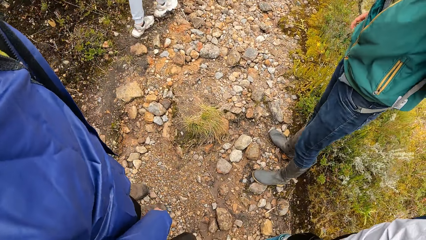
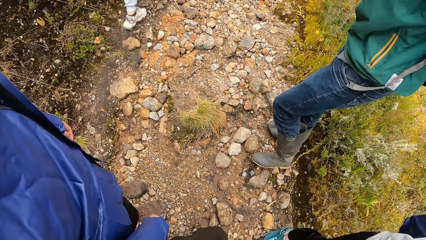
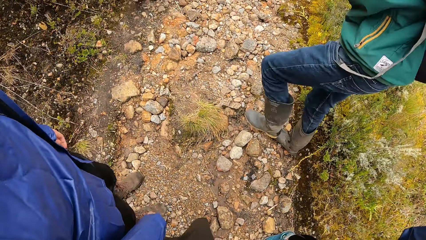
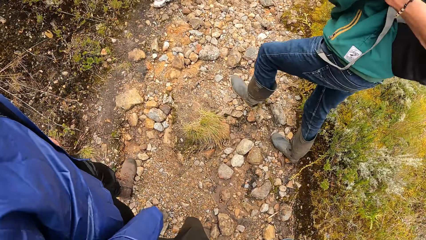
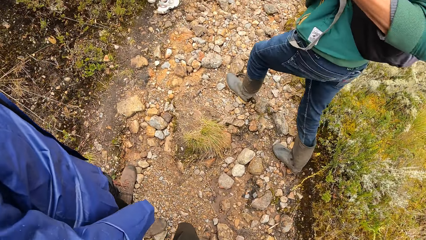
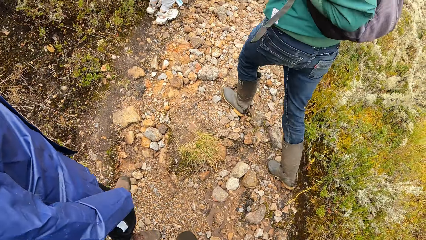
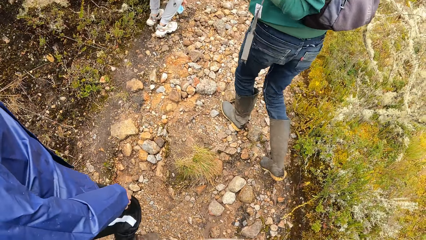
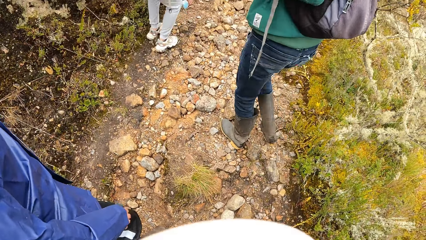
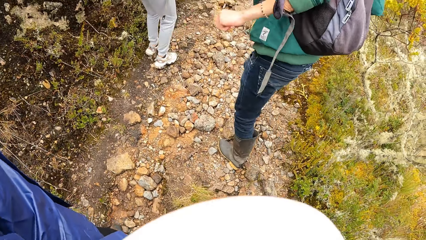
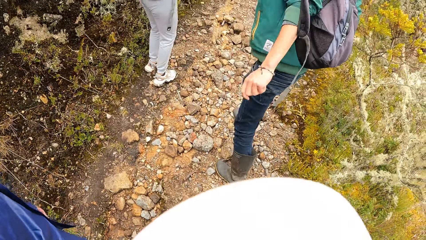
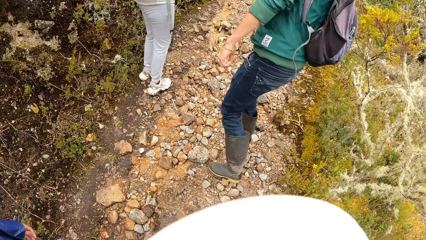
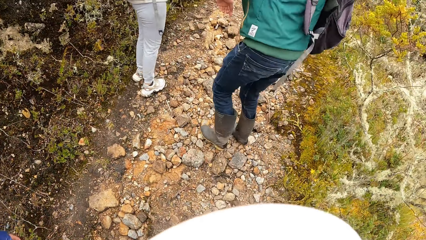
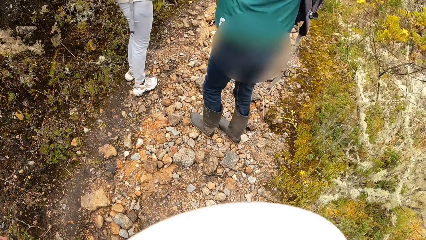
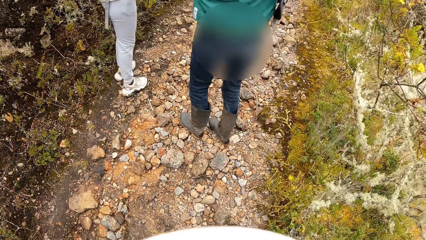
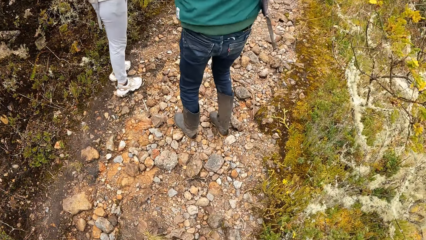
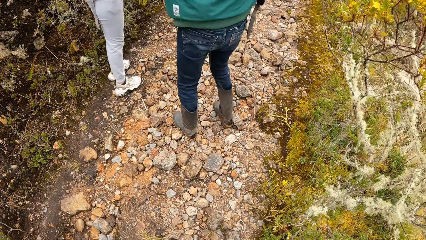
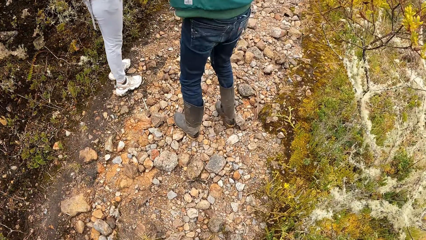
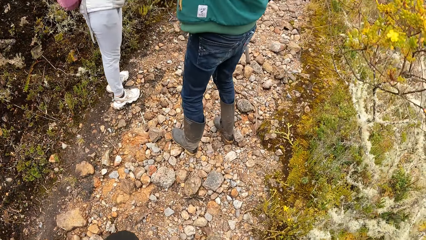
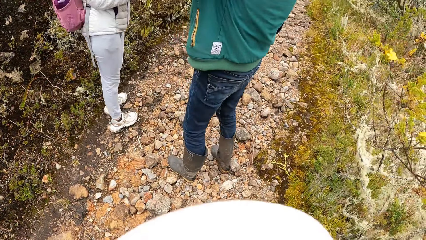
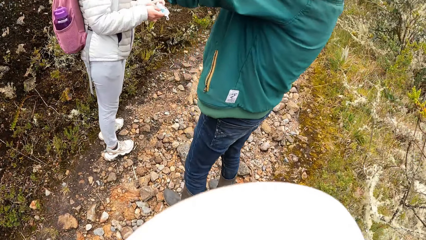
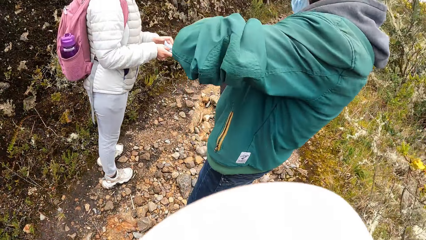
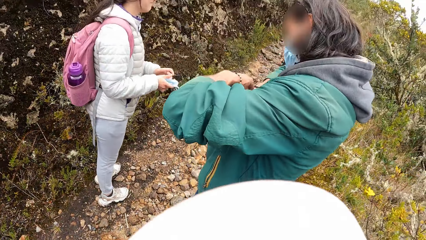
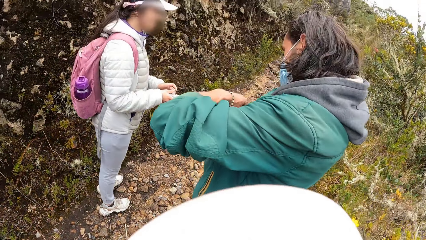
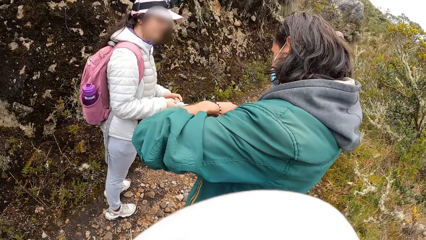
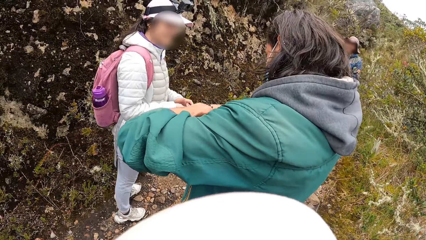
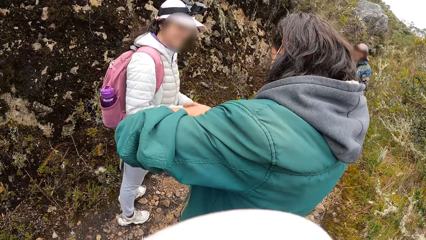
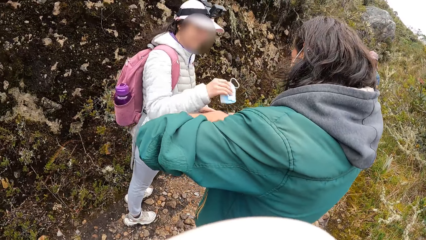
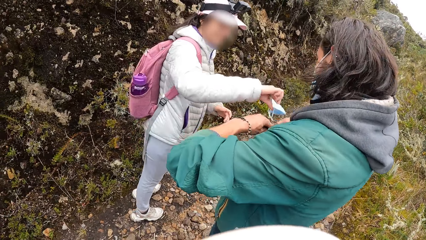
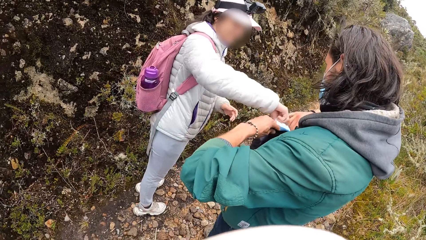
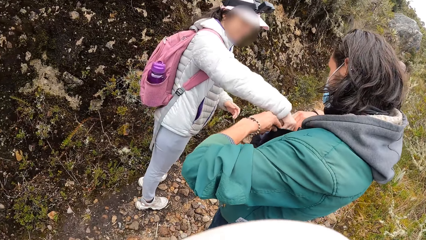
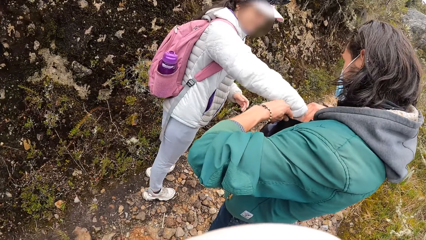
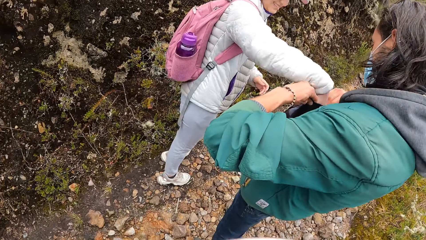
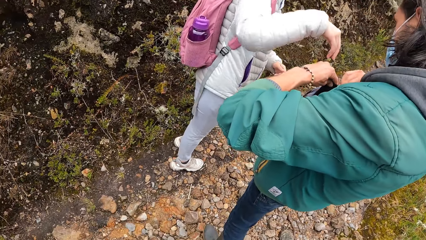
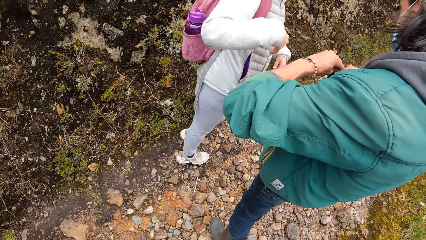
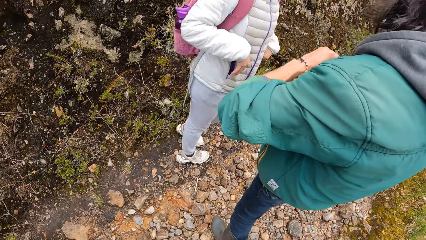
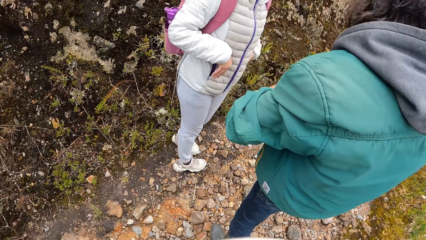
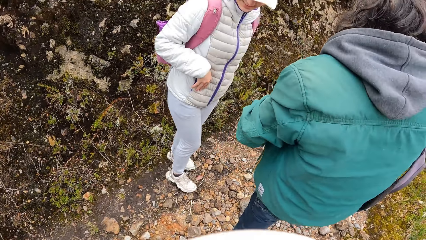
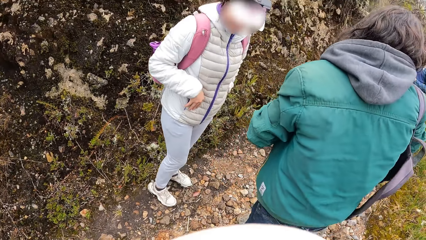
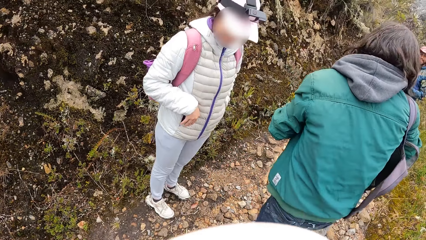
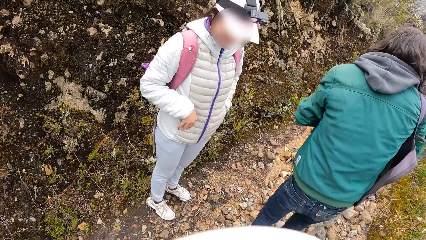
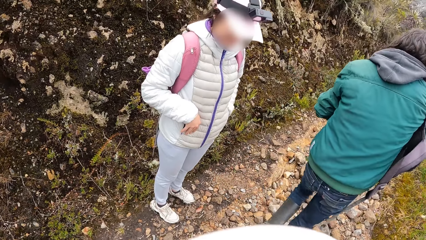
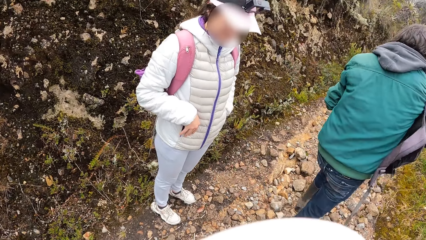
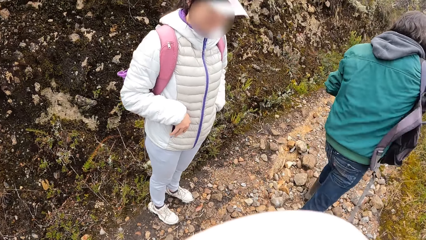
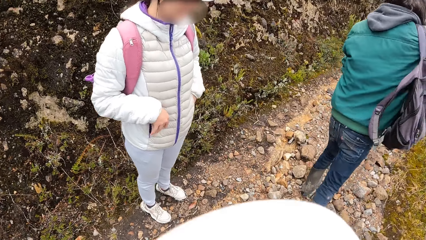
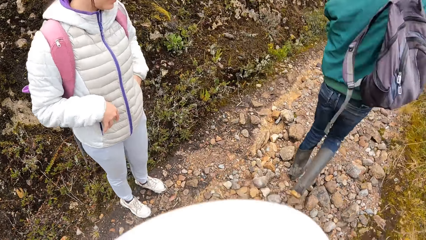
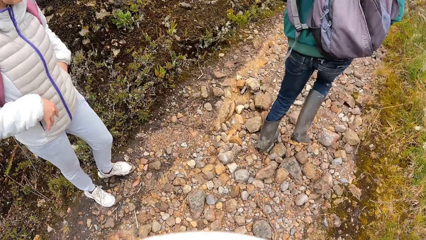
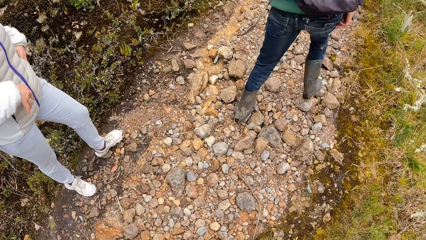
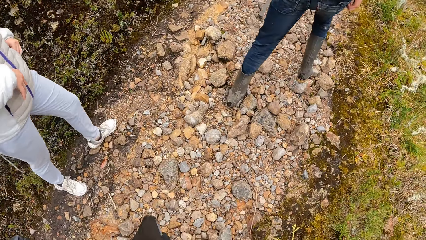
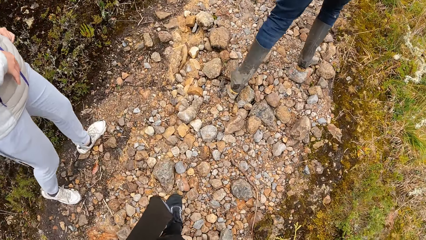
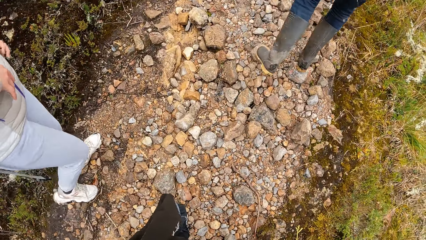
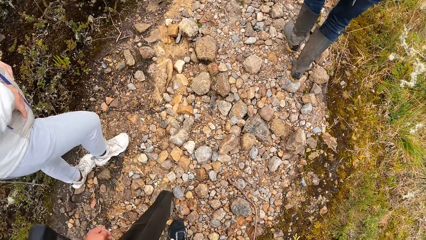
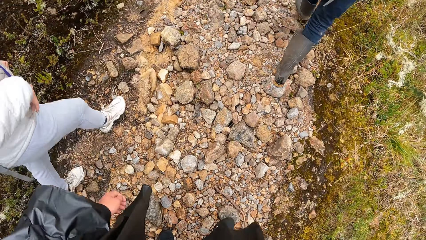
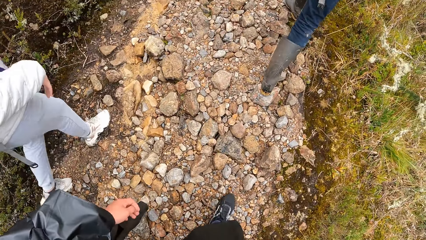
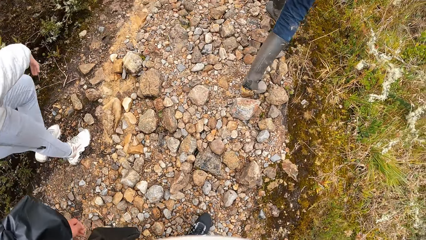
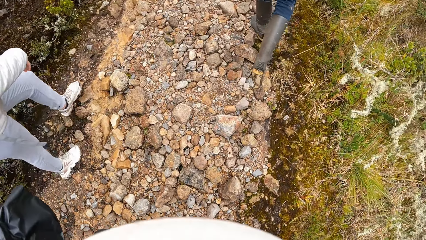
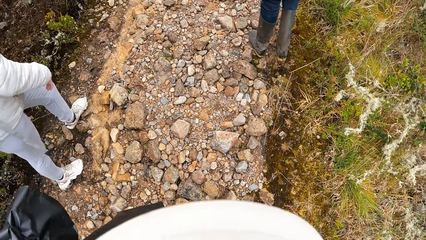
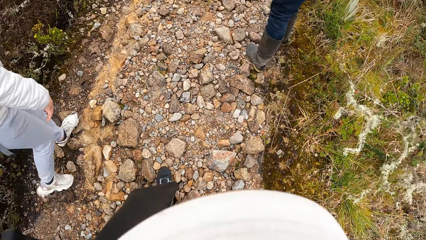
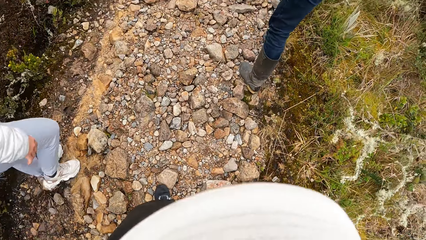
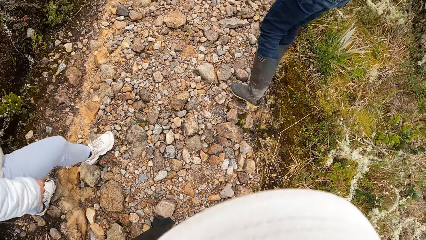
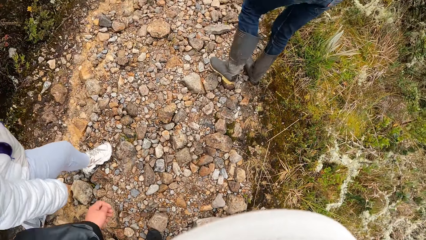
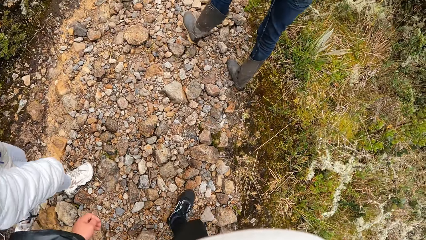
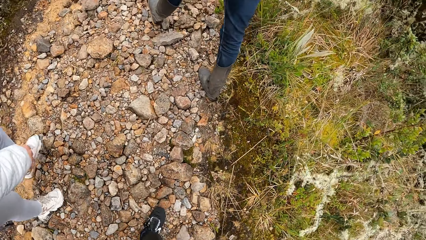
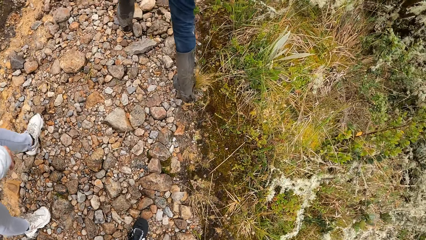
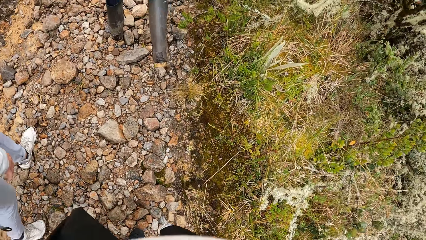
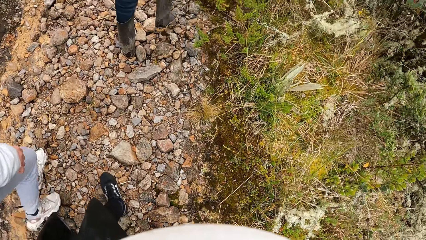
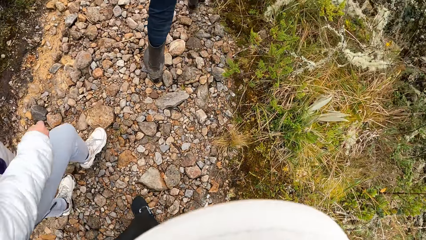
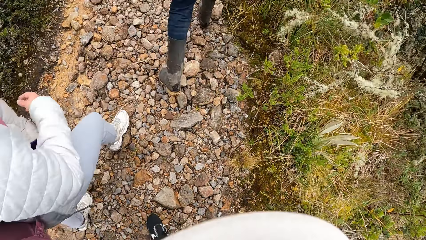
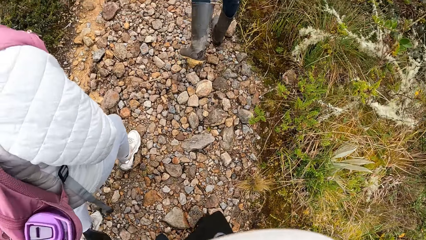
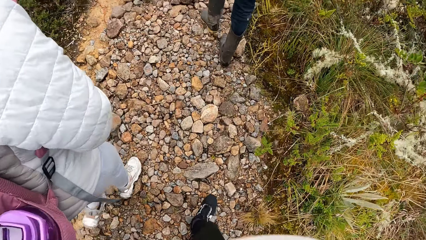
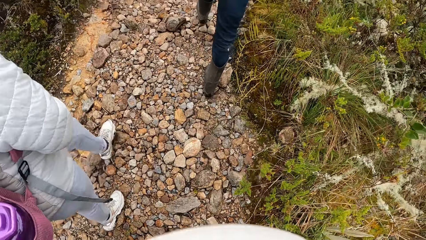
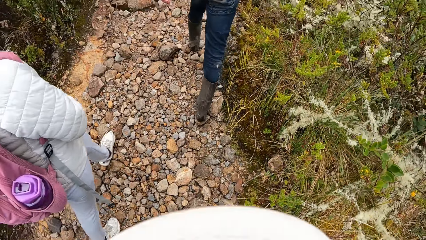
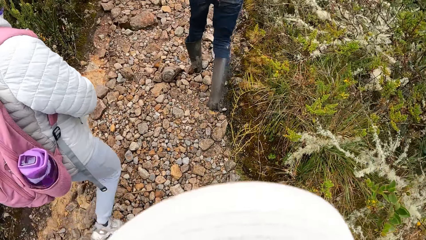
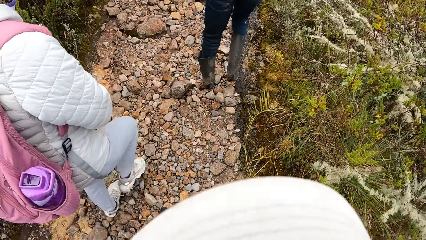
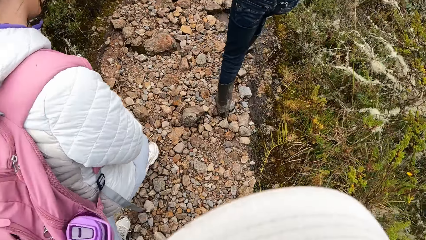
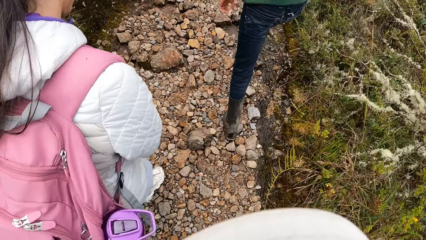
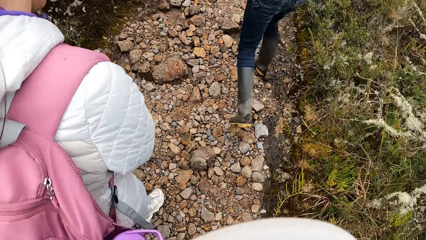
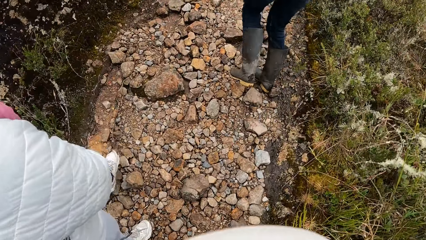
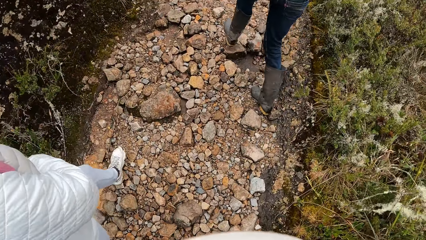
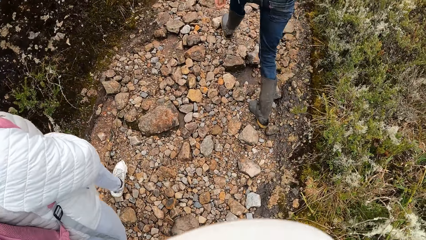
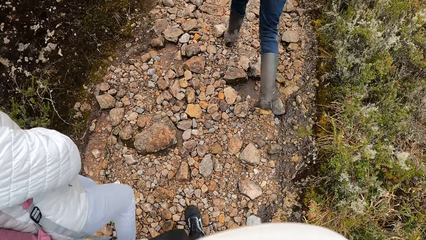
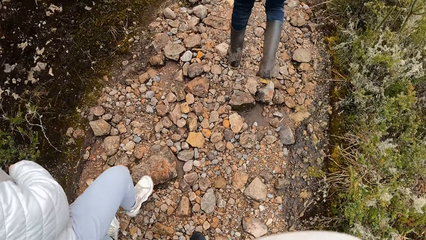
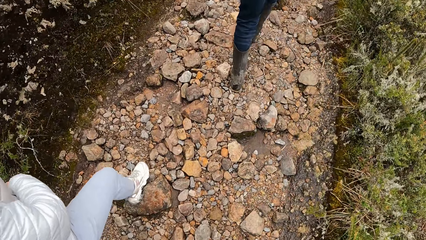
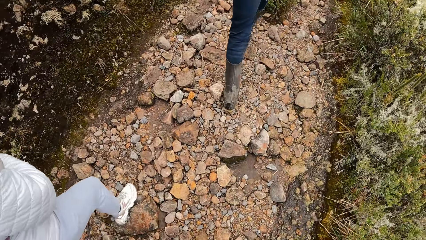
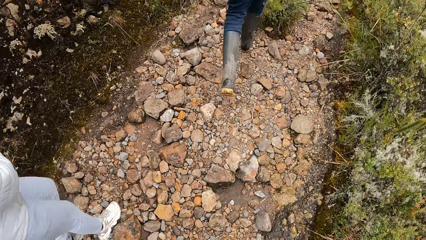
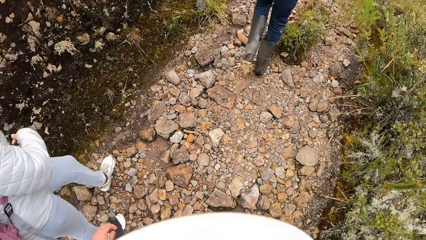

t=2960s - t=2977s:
The camera wearer walks around with men. A man pulls off his backpack from his back with his left hand. A woman holds a paper in both hands. The camera wearer drinks something. The man opens the backpack with both hands. The woman puts the paper into the pack with her right hand. The camera wearer puts something in the mask. They walk around the forest.
